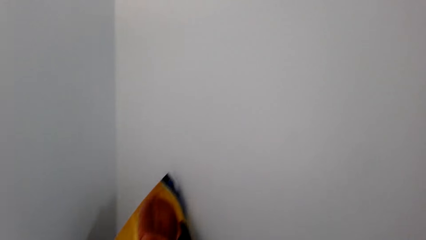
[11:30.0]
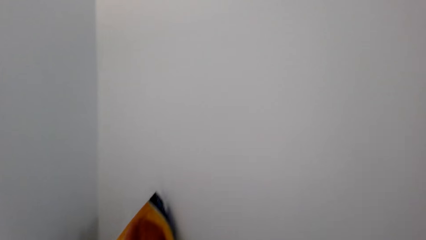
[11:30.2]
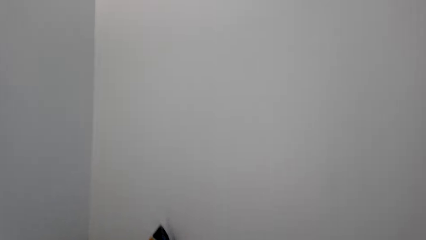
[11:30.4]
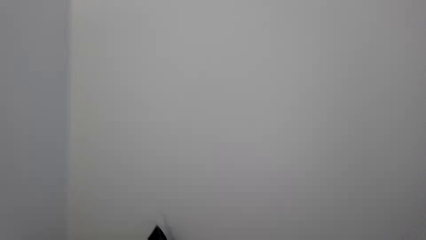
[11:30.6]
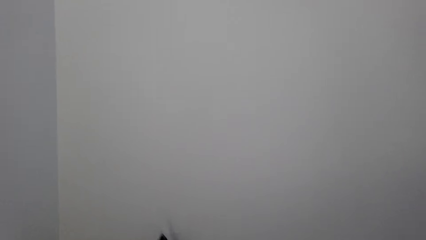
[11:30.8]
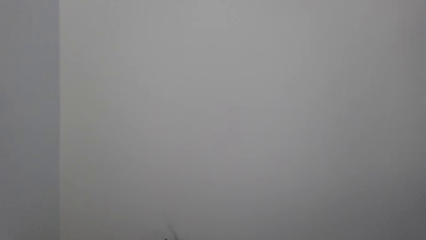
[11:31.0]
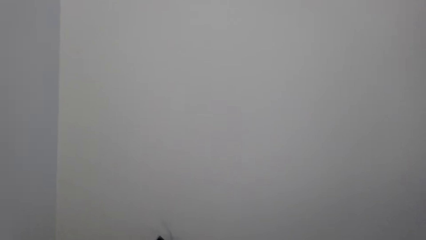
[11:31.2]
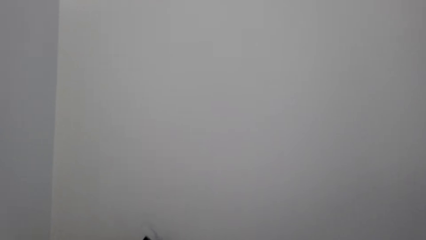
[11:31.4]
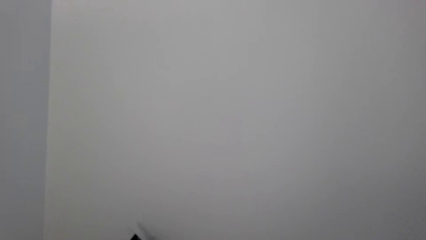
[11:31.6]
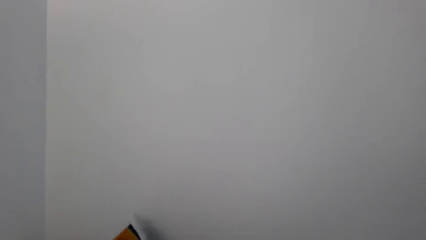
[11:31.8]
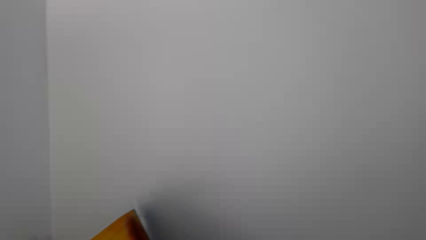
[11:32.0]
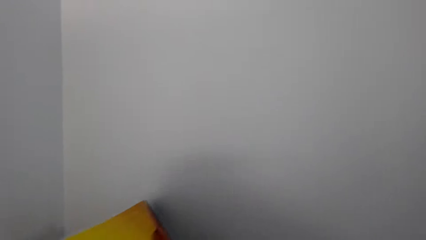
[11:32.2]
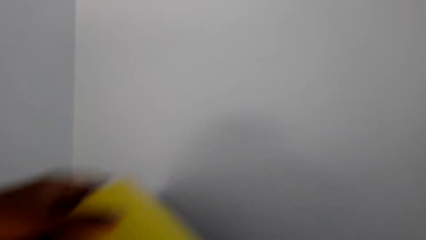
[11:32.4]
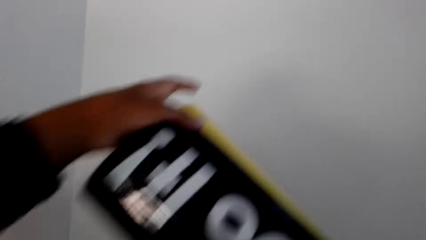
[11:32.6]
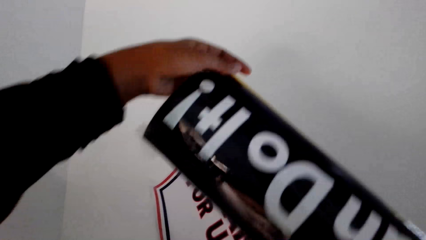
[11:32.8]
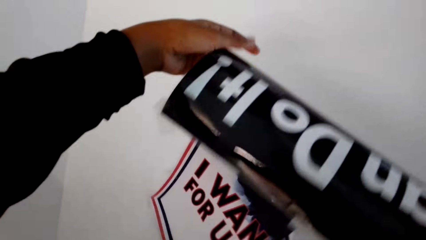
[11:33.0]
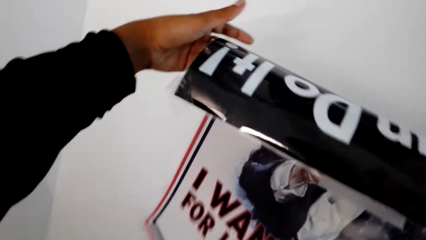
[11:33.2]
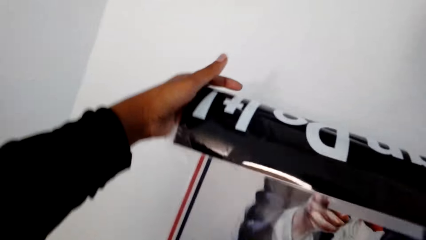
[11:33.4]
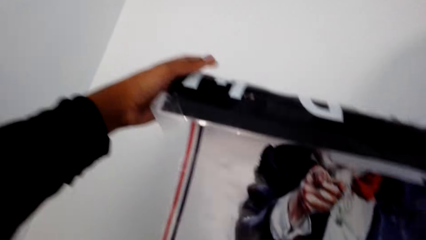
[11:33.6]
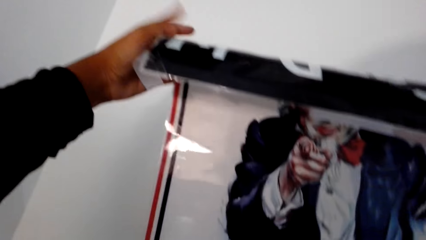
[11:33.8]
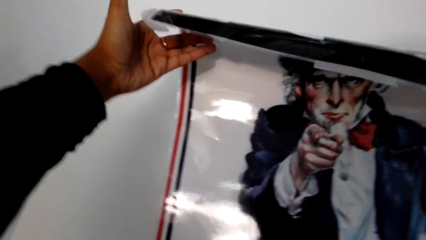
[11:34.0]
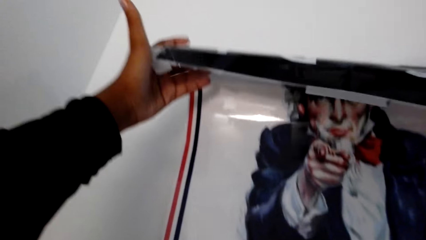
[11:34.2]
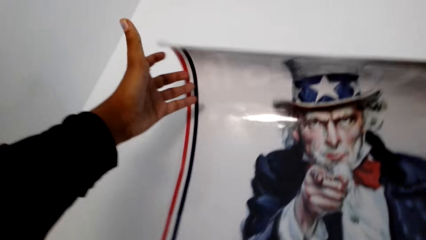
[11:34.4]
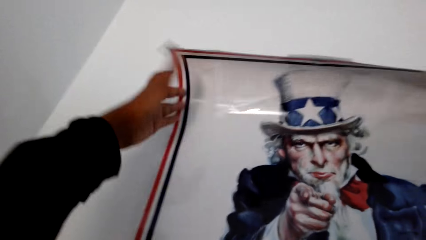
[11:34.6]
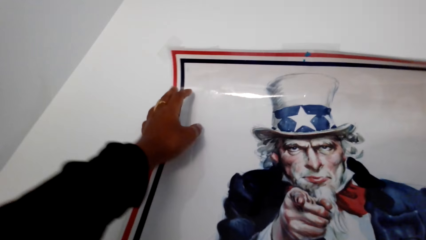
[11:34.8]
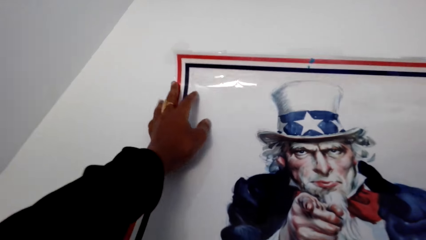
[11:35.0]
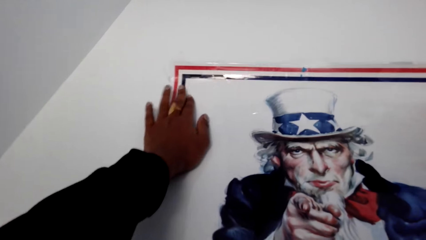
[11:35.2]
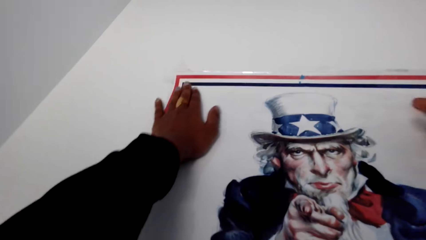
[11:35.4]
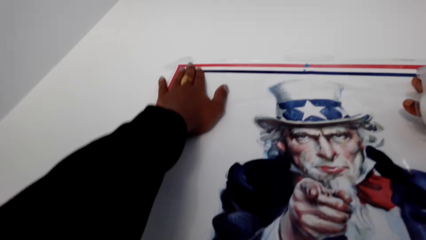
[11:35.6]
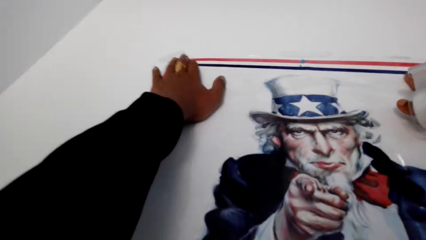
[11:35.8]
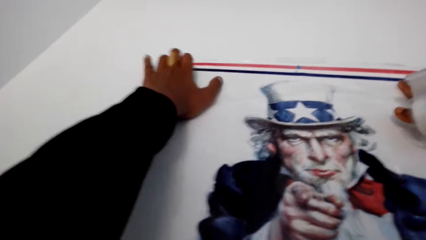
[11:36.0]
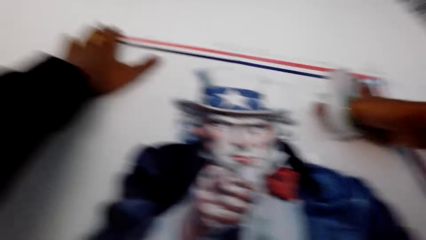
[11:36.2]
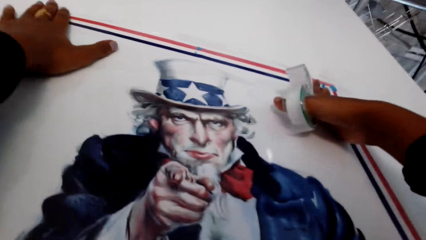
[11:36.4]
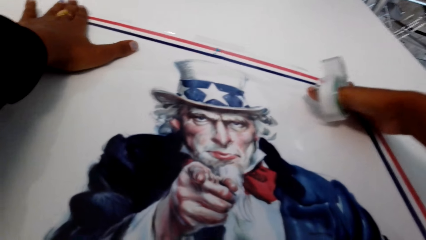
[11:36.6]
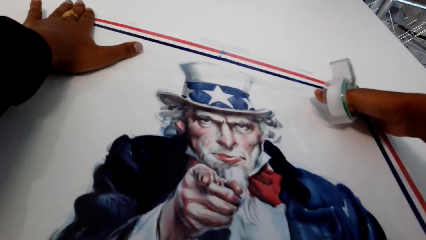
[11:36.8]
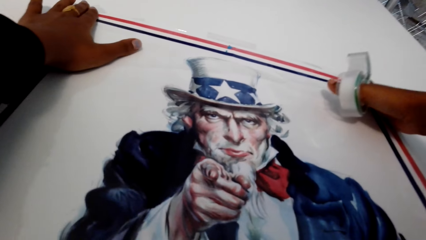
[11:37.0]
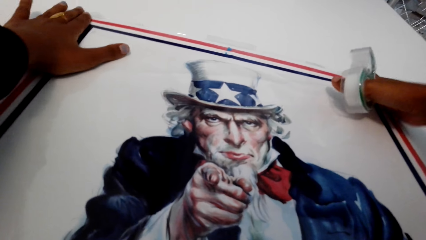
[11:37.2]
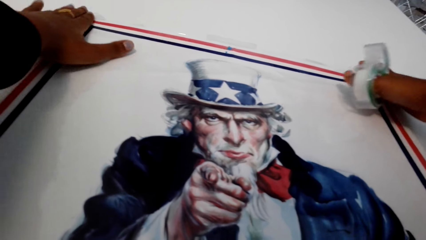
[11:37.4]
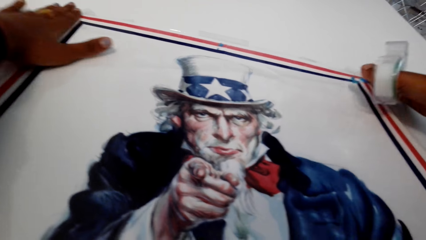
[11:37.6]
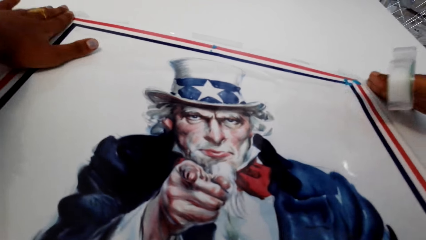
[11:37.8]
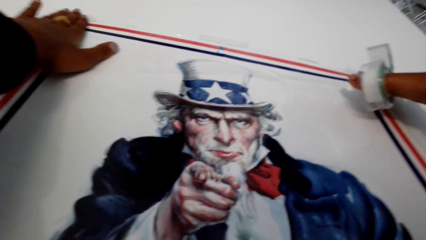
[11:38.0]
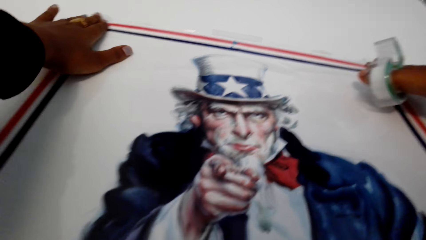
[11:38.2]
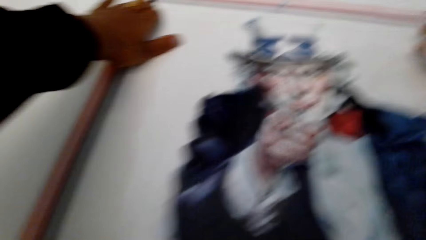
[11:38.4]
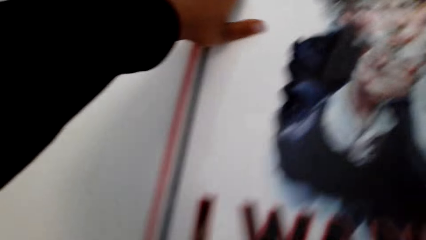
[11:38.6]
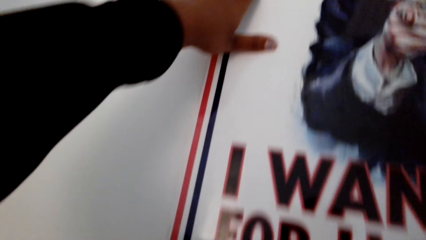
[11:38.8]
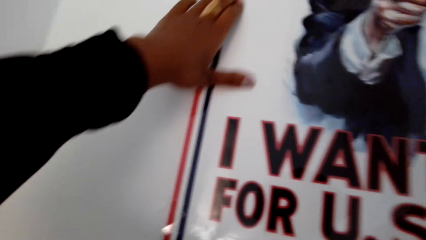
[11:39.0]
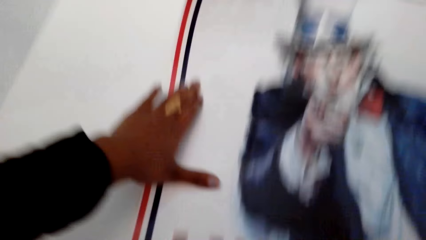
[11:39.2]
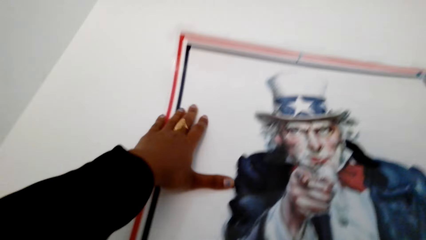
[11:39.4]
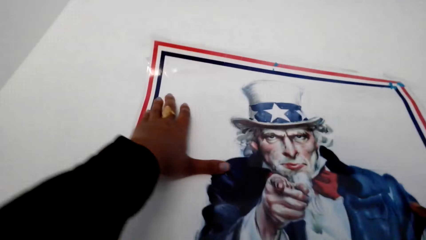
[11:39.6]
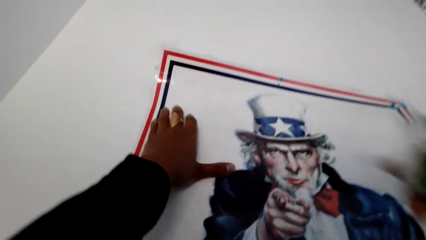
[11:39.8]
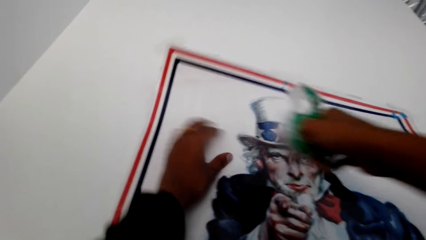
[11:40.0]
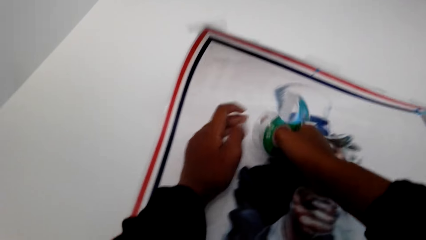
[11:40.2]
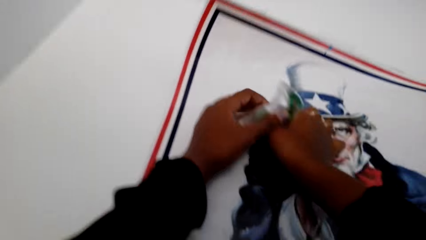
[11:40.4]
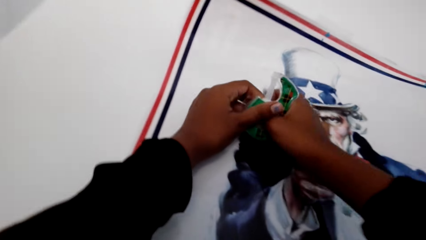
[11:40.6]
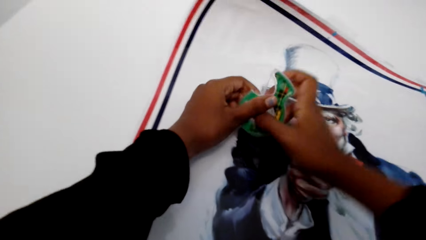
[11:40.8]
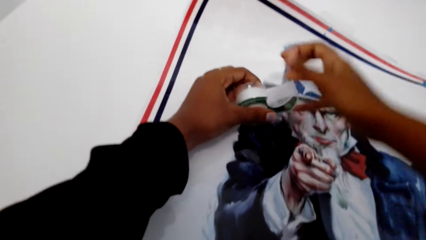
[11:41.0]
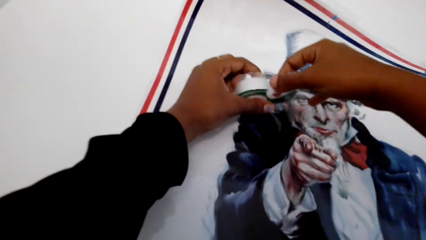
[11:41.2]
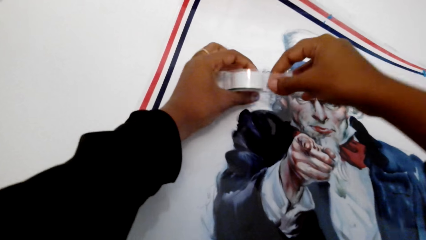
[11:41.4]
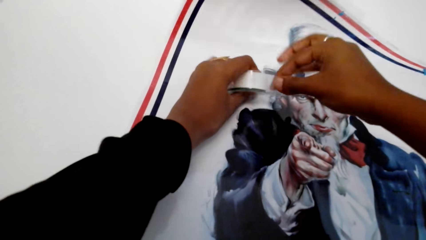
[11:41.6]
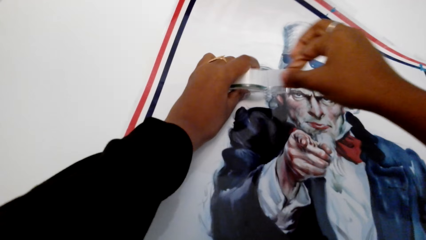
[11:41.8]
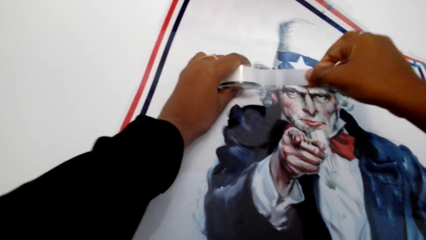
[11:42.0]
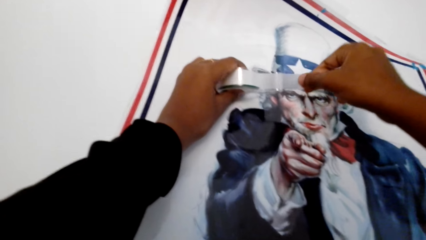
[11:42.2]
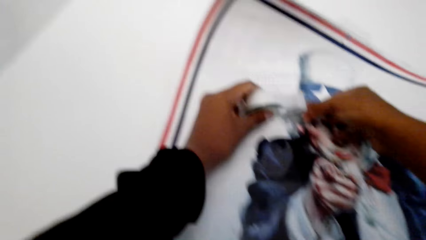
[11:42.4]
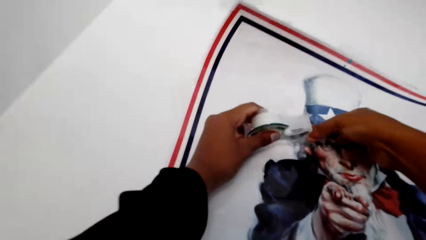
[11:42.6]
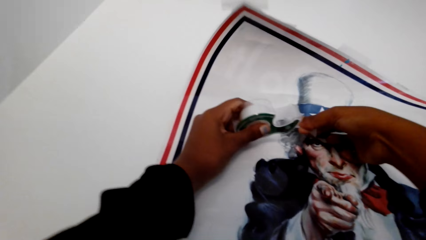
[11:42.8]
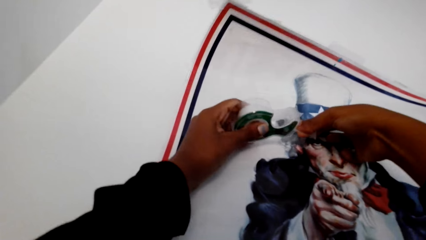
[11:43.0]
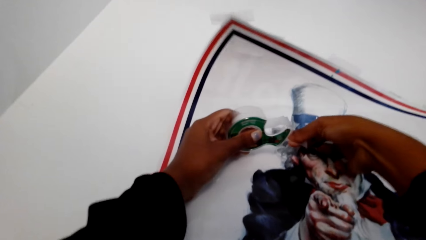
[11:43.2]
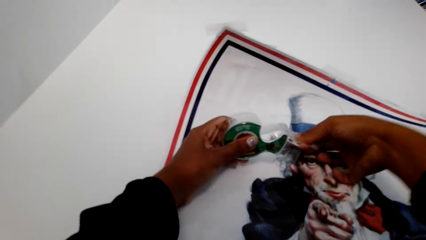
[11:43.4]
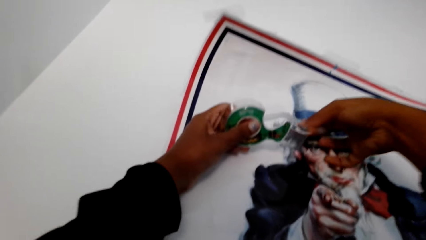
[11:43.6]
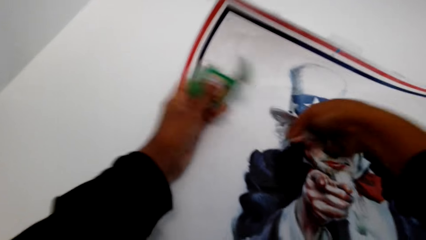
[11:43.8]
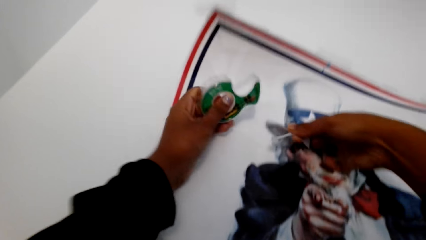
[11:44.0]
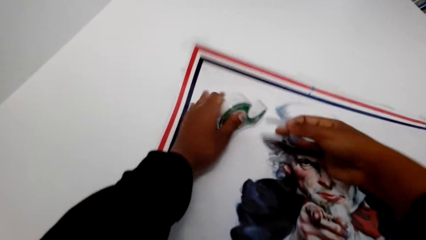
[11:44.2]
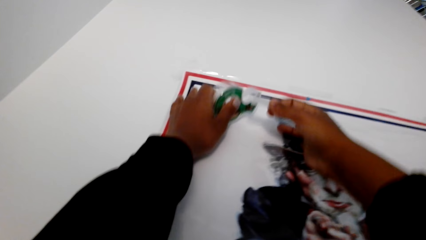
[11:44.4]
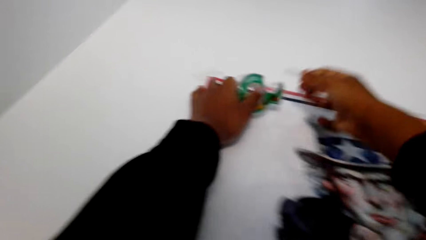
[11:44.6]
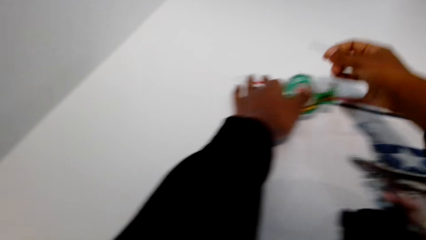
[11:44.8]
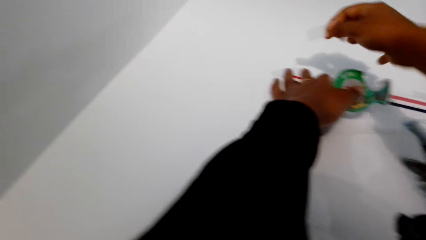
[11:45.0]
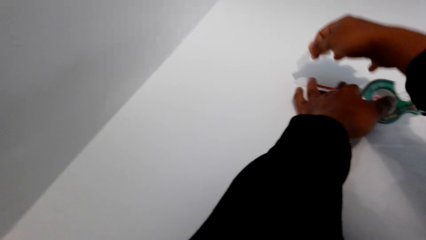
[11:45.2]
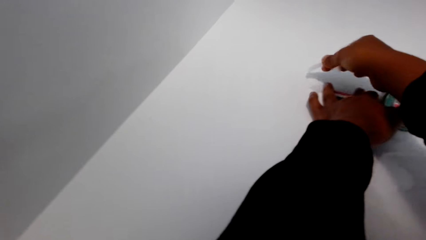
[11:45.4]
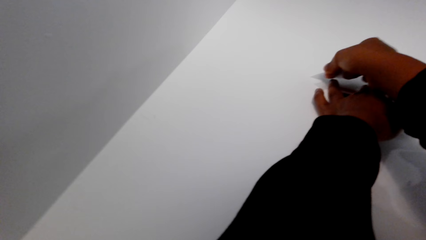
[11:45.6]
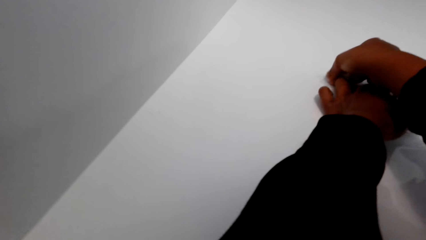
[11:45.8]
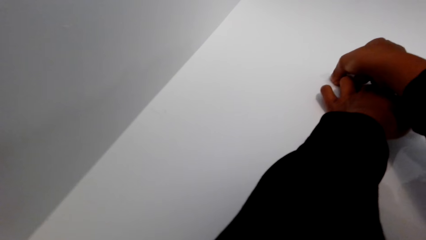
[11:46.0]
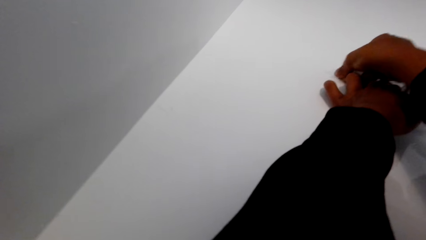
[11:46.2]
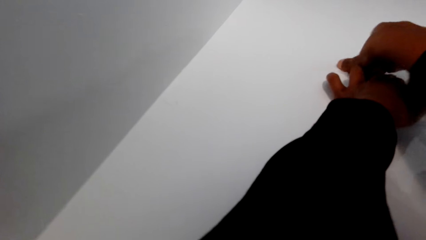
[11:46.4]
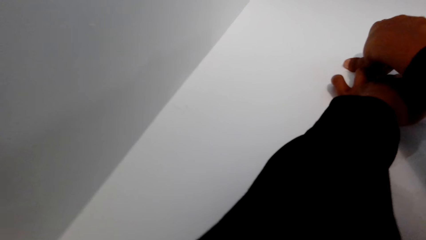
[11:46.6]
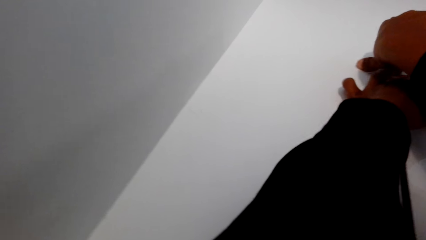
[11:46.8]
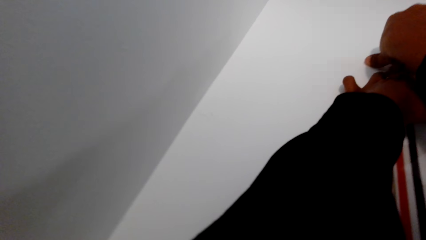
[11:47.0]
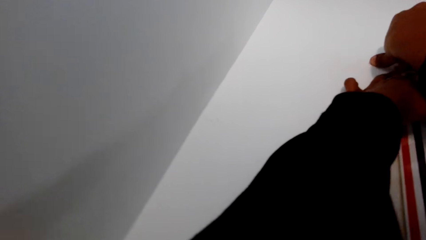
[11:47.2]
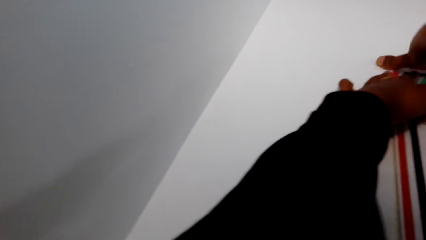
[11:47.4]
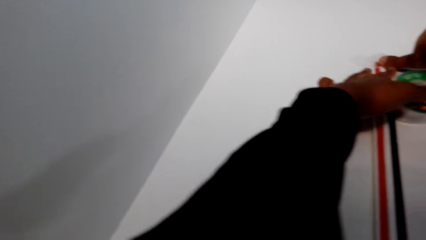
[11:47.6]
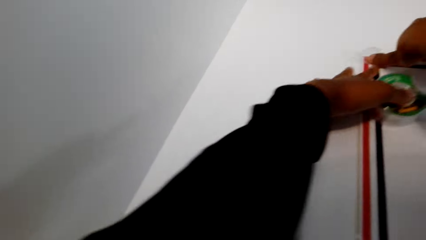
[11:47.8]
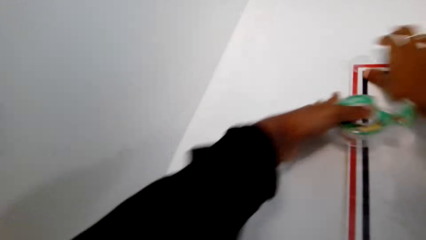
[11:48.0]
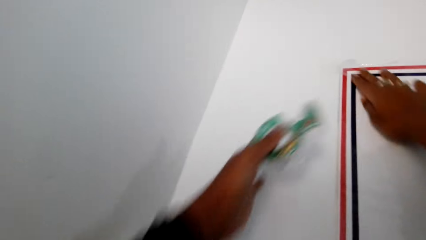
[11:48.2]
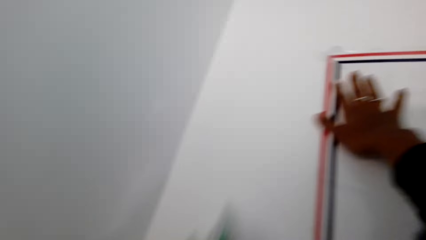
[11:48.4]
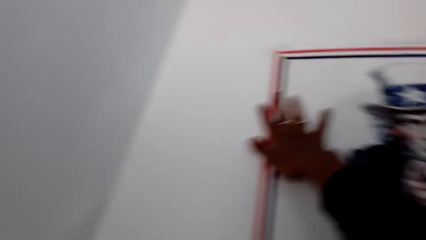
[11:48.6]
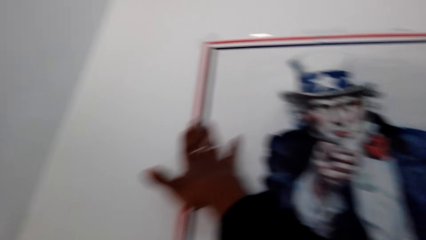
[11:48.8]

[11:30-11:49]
The camera wearer returns the poster on the wall. They pull the cello tape or masking tape, cut a piece of the masking tape, and place the masking tape on the poster on the wall.
